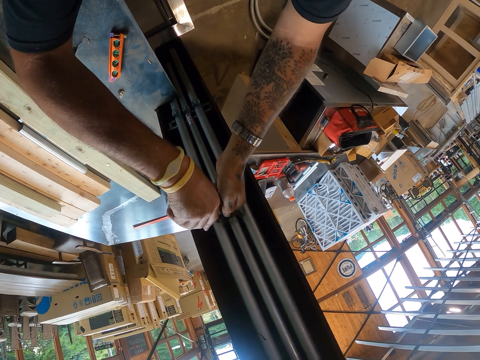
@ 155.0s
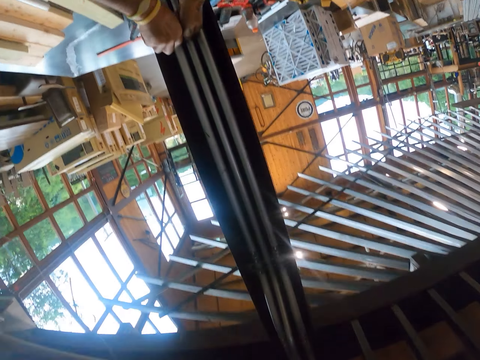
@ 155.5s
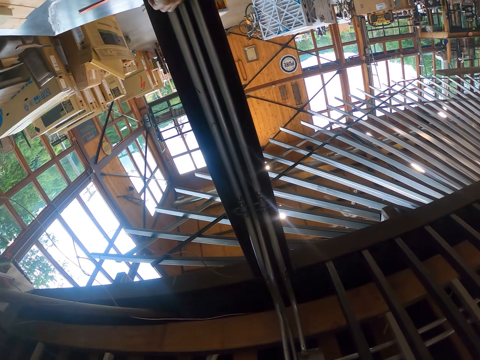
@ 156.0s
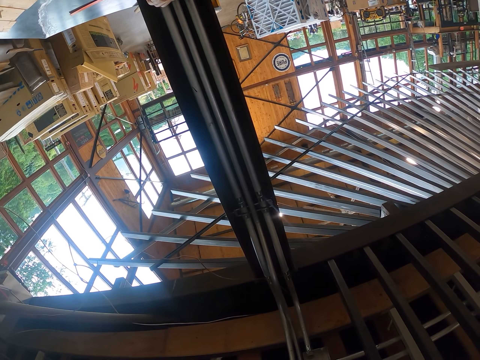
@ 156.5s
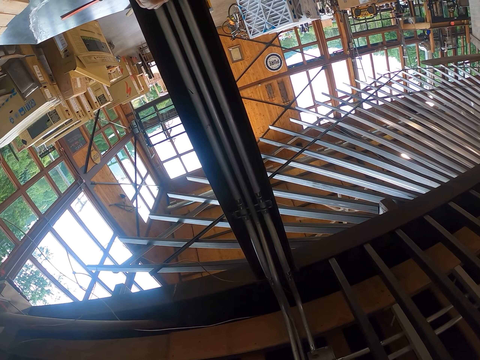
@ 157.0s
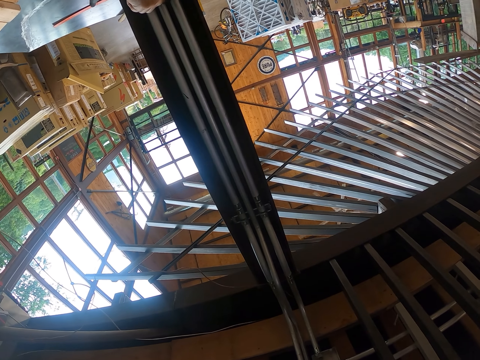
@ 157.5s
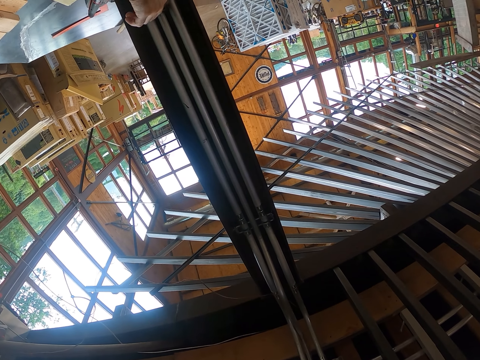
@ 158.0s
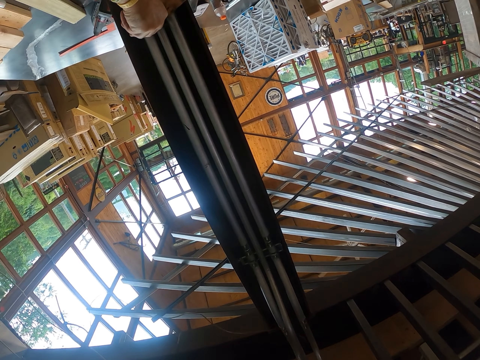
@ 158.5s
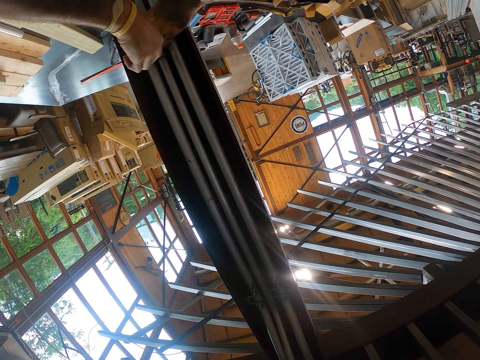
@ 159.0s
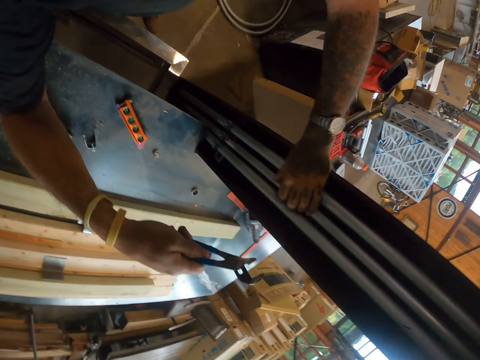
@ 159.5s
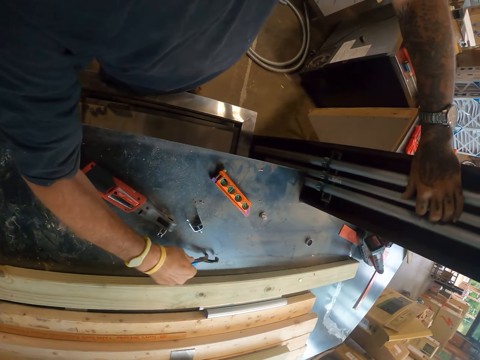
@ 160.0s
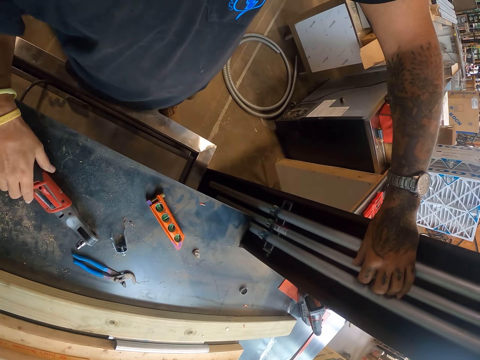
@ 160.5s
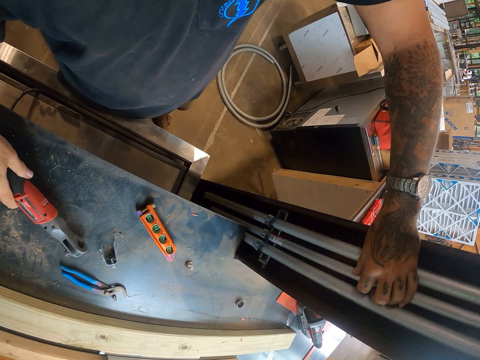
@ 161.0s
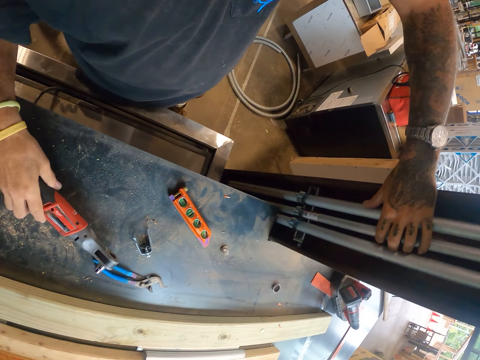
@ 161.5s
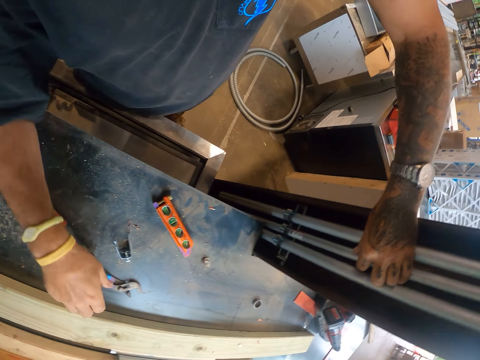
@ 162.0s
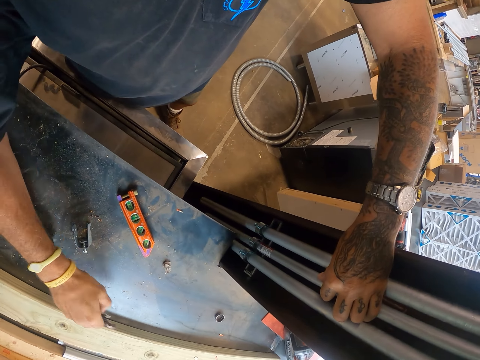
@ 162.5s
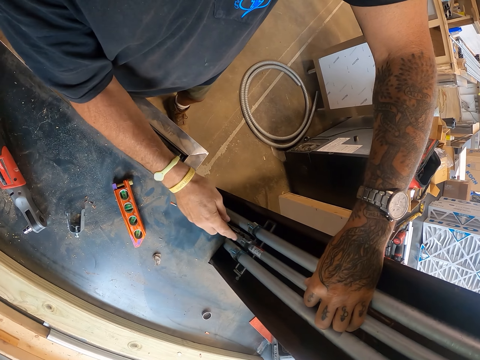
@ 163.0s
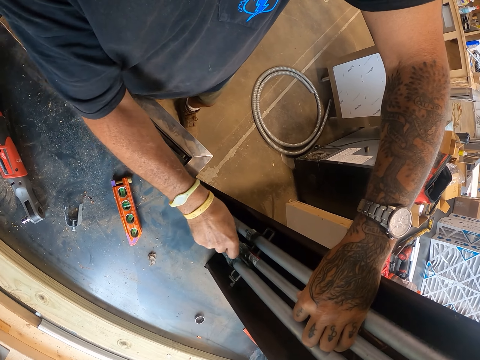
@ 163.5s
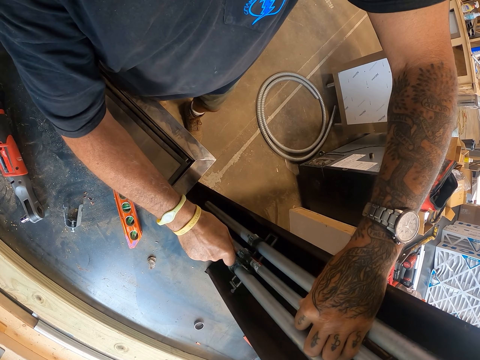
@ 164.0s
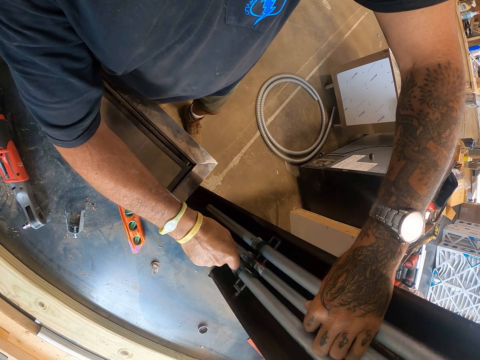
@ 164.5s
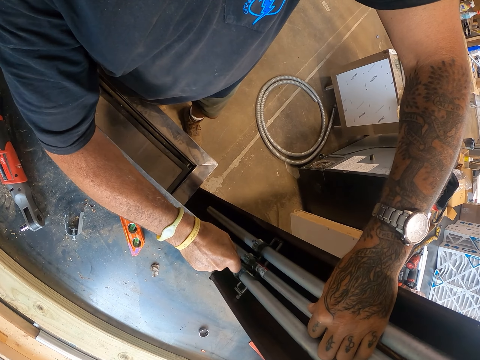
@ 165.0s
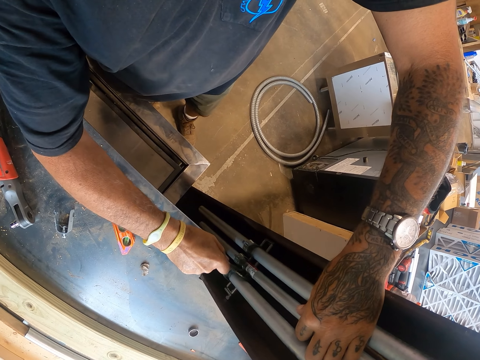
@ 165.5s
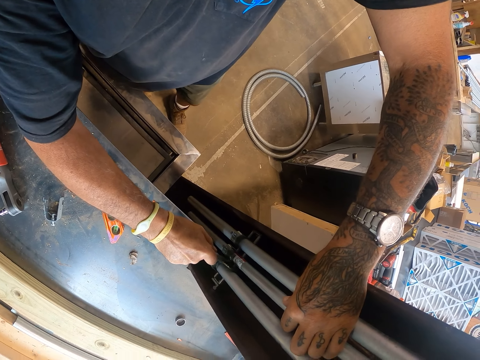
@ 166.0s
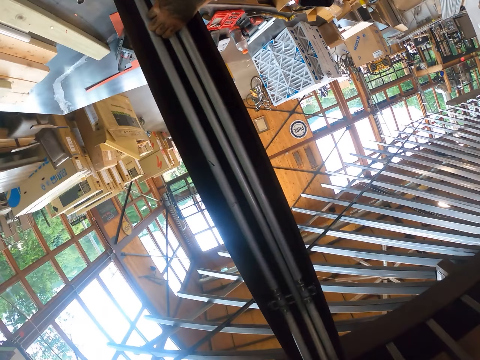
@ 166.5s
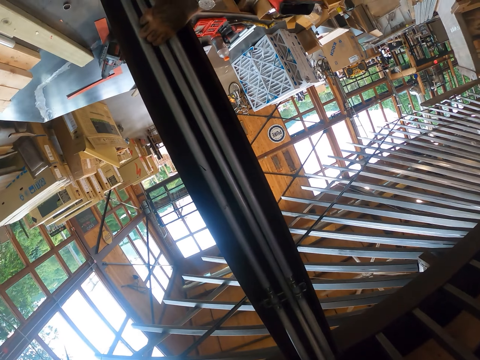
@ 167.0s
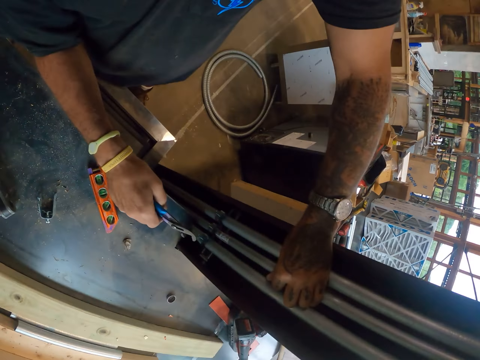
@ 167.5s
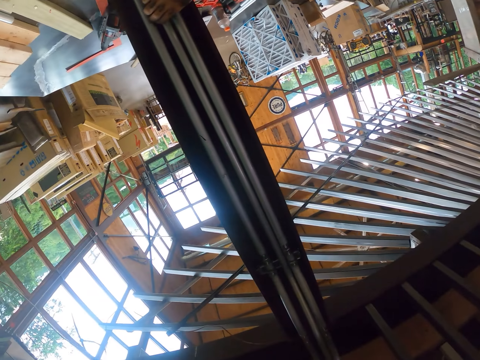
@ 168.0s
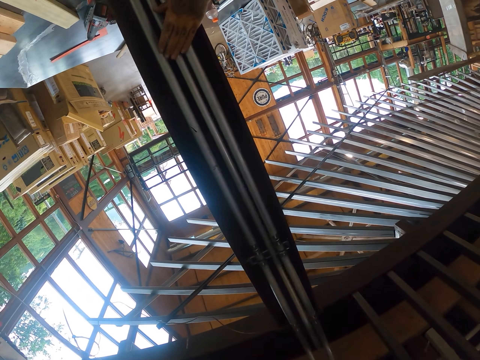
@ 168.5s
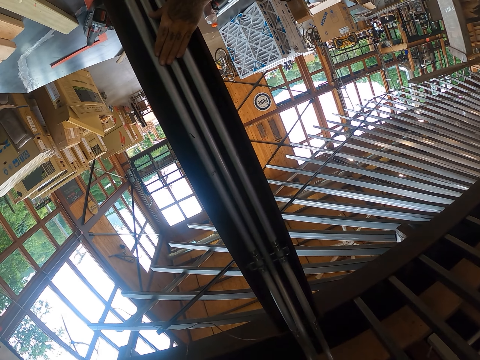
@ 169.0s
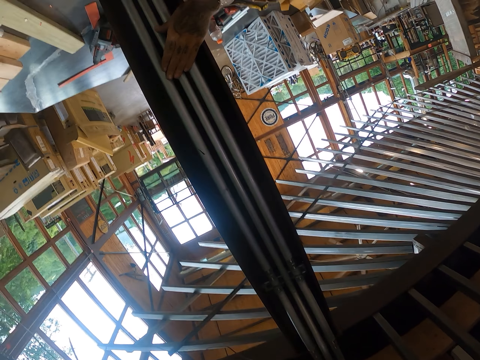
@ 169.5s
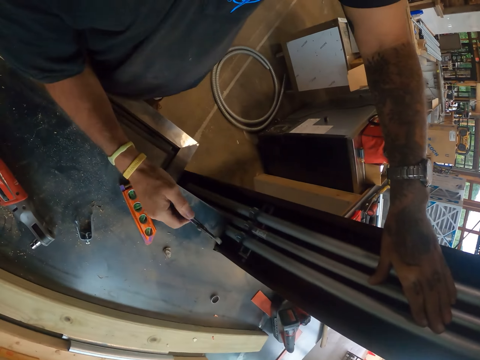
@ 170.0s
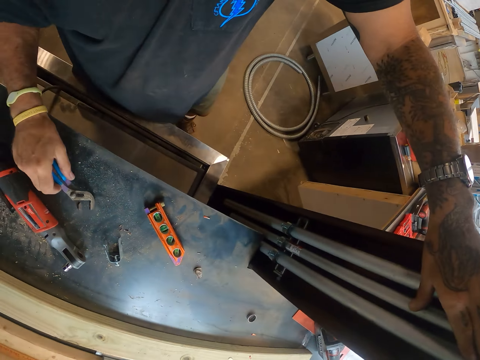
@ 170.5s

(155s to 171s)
The camera wearer cuts the steel. They handle a pipe with a spanner and put the spanner on the table. They pick up a drill gun and put the drill gun on the table. They pick up the spanner or plier. They handle the pipe with the spanner. They handle the pipe. They straighten the steels.
